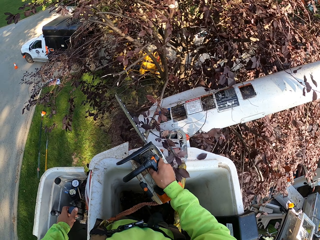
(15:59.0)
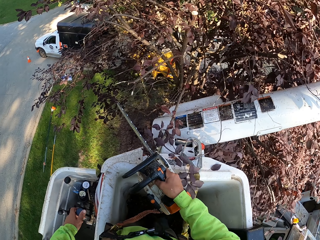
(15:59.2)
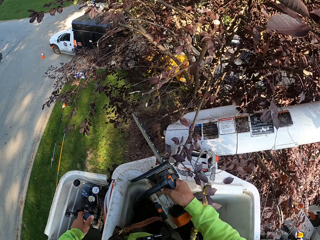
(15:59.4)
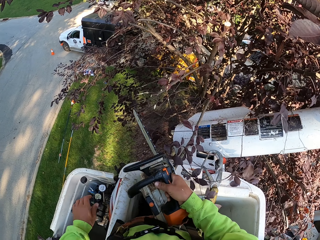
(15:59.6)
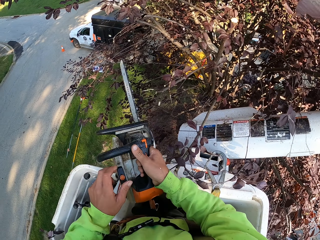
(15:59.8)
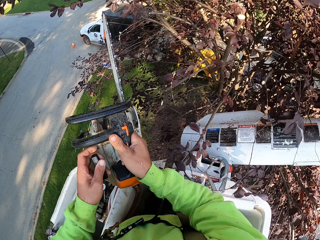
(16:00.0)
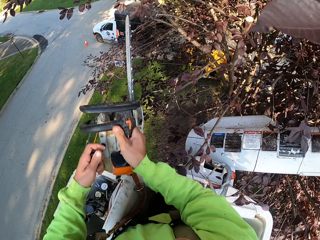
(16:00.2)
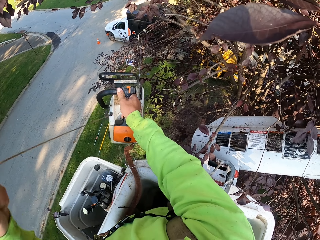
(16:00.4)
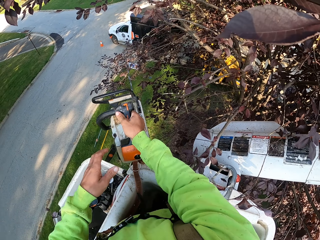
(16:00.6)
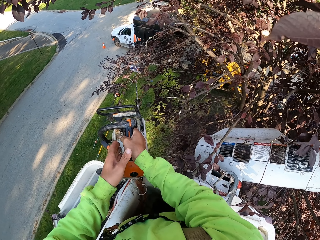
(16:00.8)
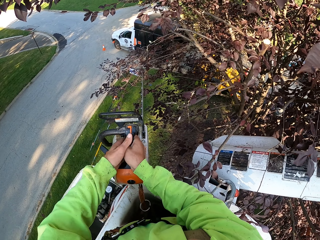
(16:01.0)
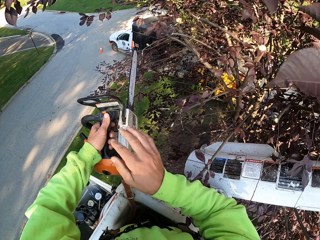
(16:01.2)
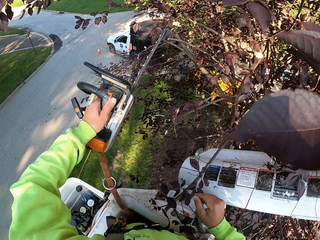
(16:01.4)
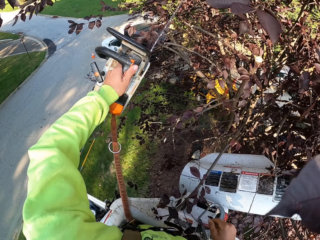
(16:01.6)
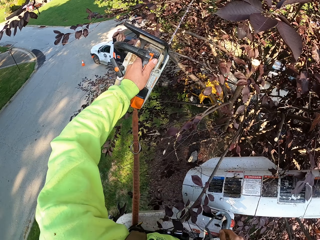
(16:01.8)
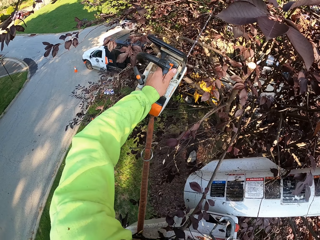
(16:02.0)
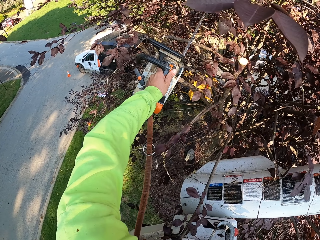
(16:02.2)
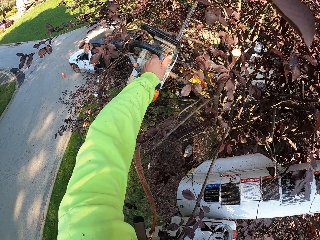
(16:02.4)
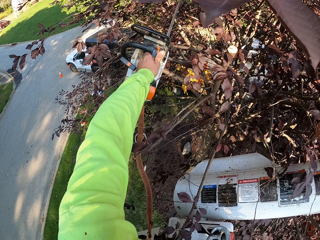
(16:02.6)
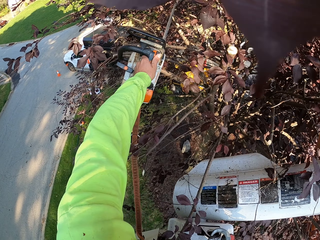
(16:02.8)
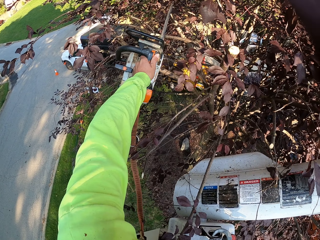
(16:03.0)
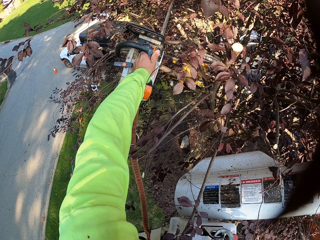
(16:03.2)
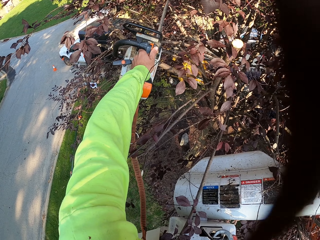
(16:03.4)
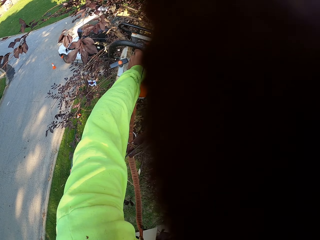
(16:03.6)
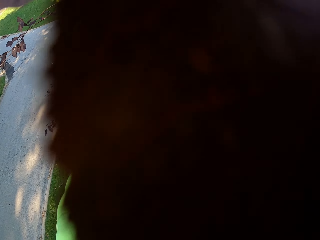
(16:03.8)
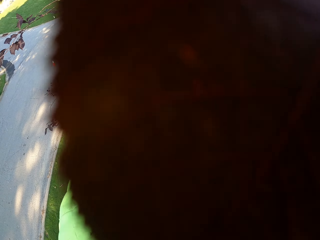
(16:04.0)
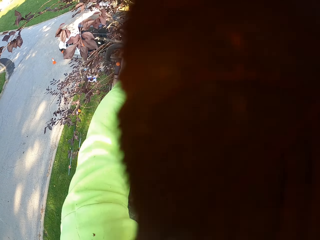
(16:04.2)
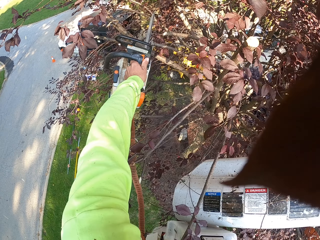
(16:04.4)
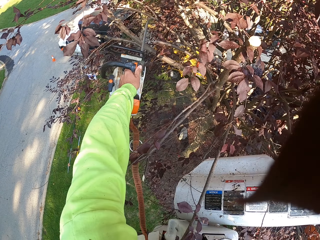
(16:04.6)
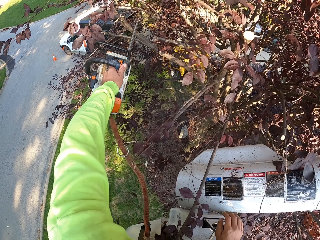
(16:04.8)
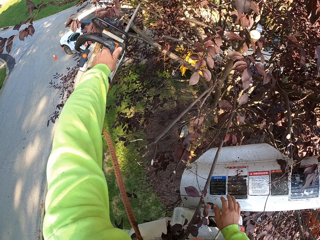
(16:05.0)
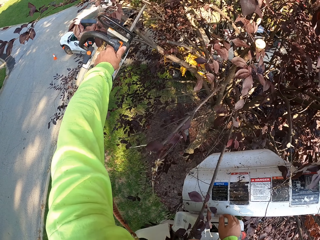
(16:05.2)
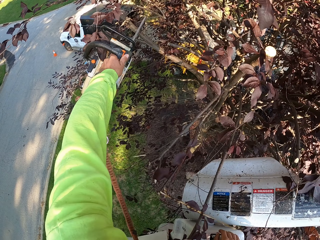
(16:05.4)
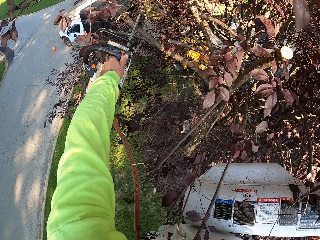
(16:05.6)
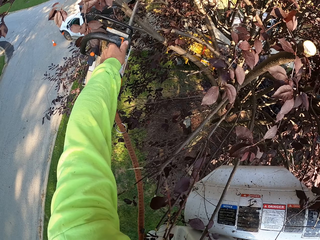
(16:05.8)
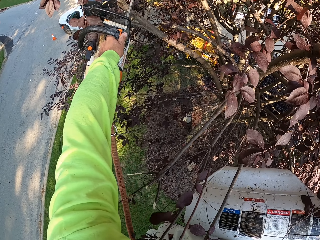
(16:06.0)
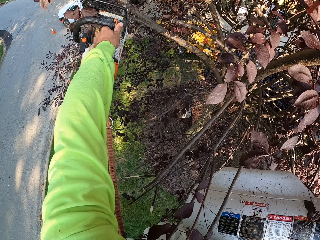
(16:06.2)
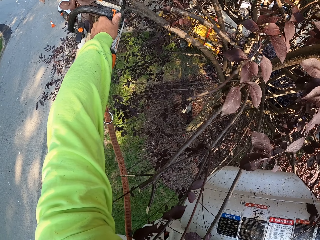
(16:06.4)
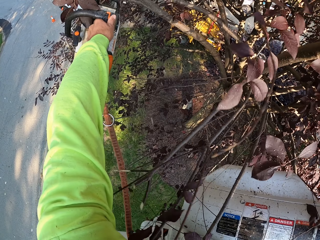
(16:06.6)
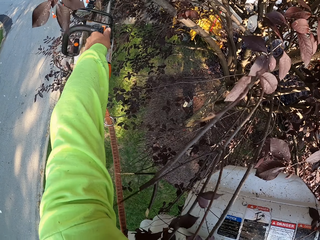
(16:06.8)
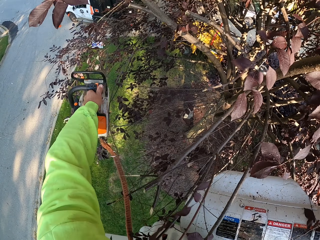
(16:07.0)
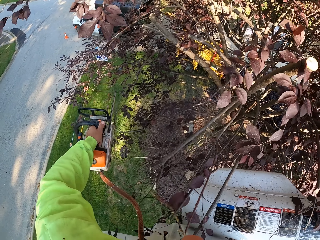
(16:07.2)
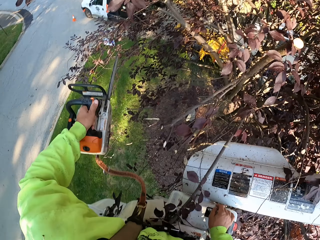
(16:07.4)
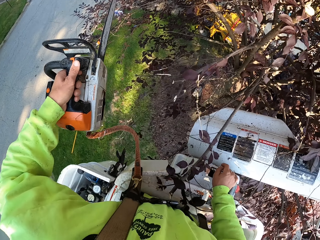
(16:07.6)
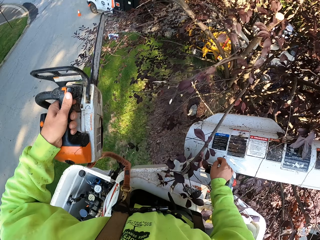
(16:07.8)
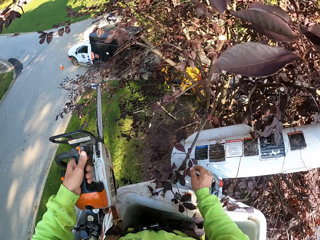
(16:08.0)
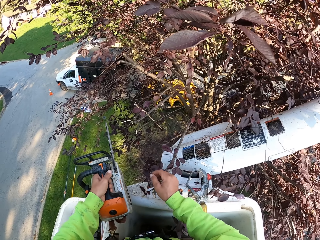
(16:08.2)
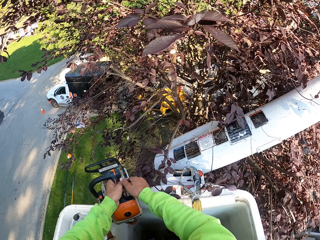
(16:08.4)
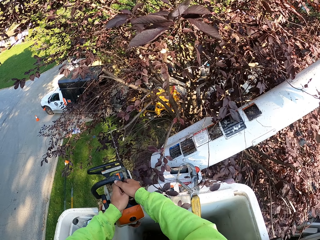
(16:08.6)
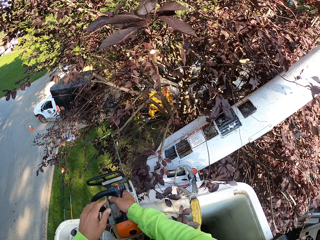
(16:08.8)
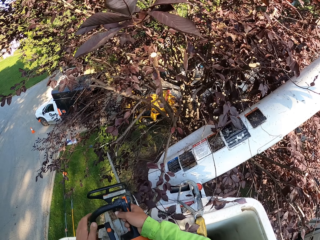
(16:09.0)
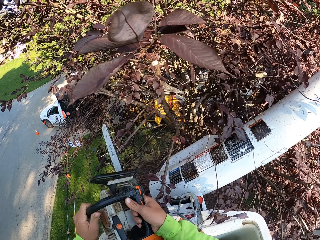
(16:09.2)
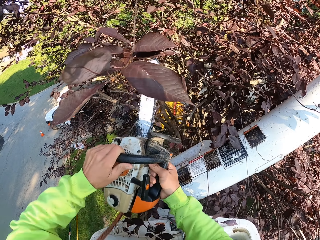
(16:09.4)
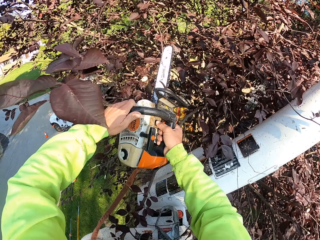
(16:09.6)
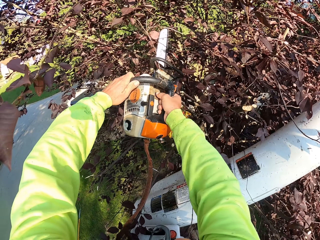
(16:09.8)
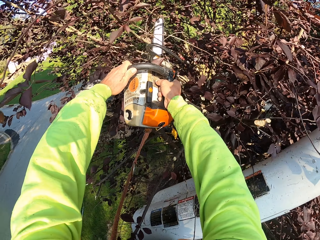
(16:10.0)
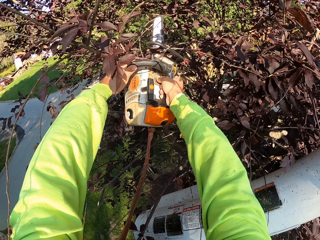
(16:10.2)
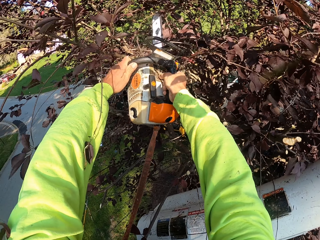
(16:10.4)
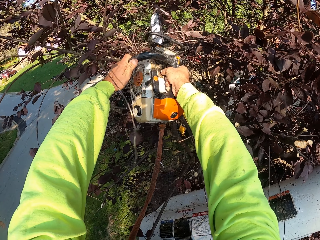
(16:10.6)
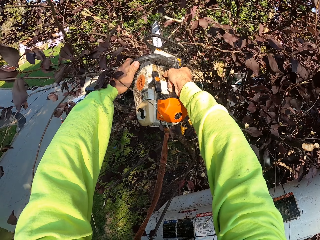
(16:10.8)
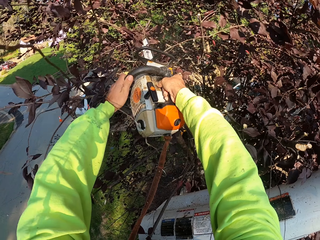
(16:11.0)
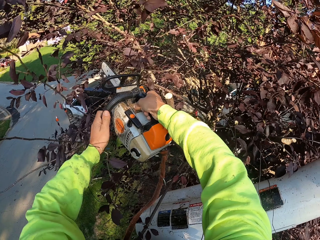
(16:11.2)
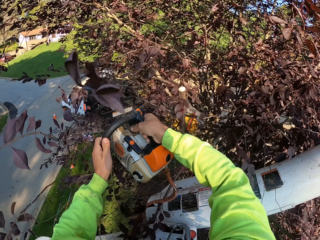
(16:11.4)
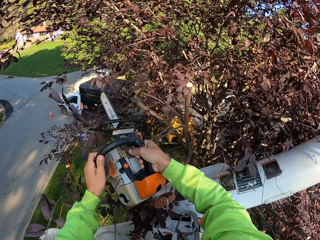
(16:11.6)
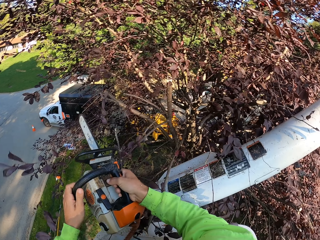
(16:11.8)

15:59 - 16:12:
The camera wearer turns on the engine of the chainsaw with his left hand. He passes the chainsaw to his left hand from his right hand. He cuts a tree branch with the chainsaw in his left hand. He cuts a tree branch again. He passes the chainsaw to his right hand. He holds the chainsaw with his hands. He cuts down some tree branches with the chainsaw in his hands.

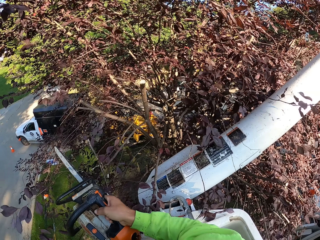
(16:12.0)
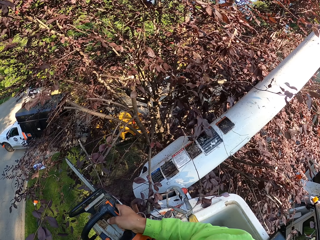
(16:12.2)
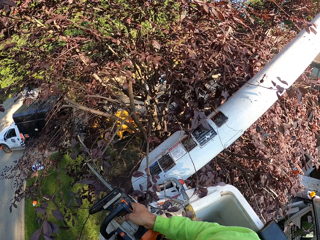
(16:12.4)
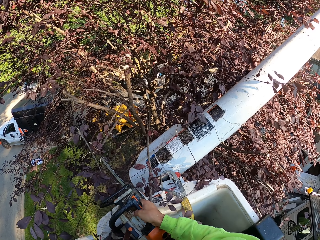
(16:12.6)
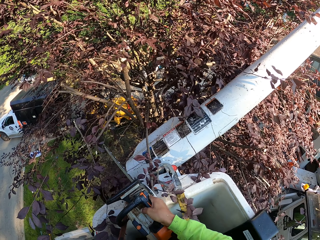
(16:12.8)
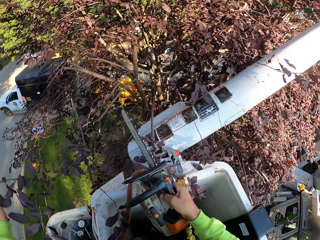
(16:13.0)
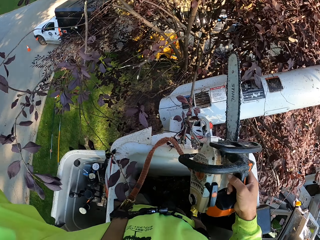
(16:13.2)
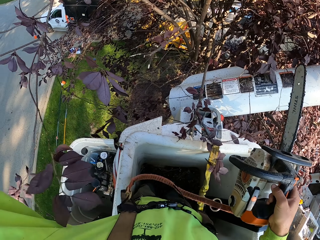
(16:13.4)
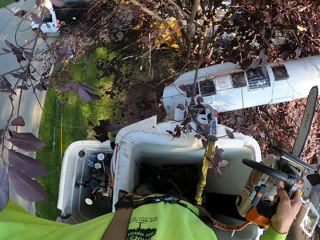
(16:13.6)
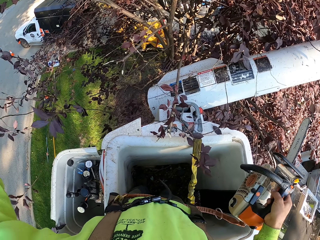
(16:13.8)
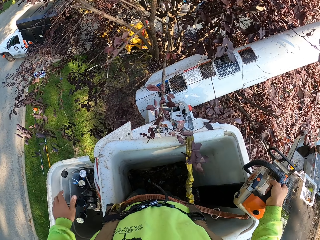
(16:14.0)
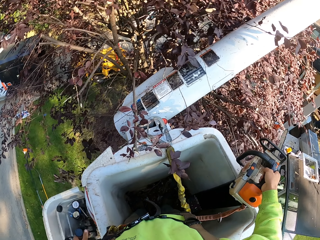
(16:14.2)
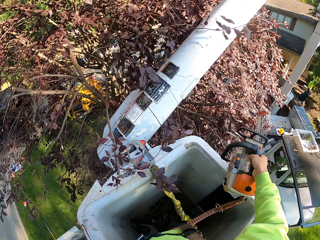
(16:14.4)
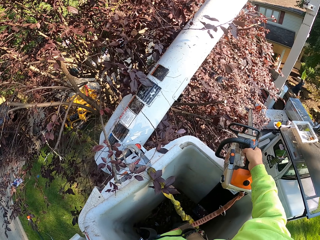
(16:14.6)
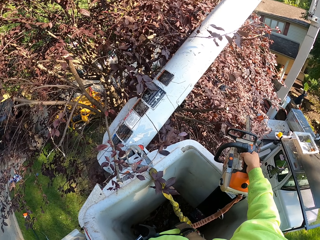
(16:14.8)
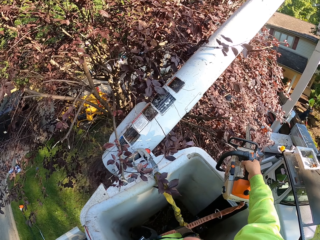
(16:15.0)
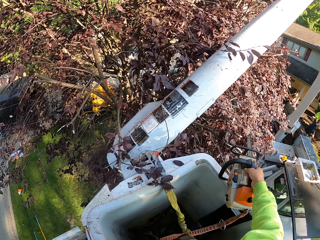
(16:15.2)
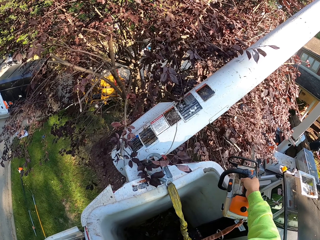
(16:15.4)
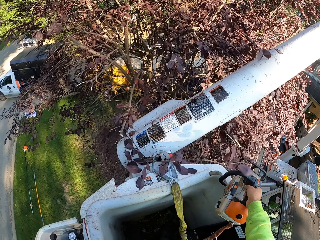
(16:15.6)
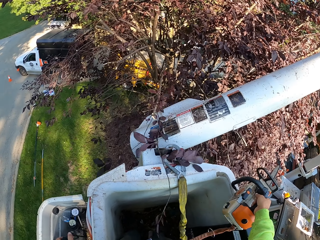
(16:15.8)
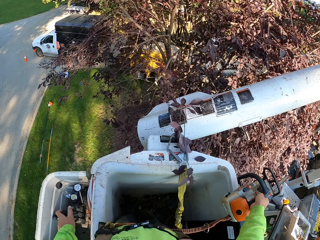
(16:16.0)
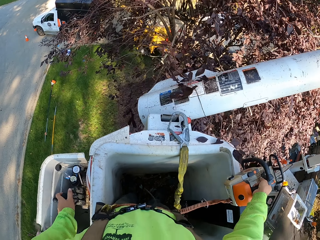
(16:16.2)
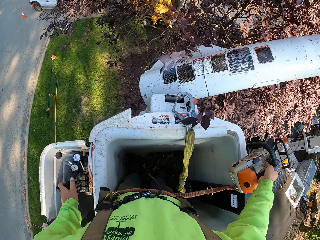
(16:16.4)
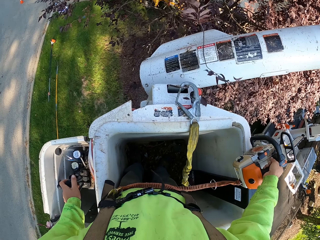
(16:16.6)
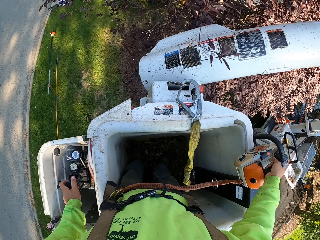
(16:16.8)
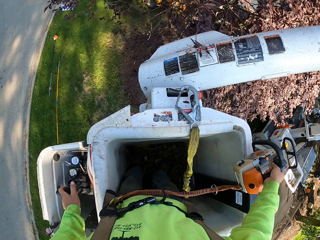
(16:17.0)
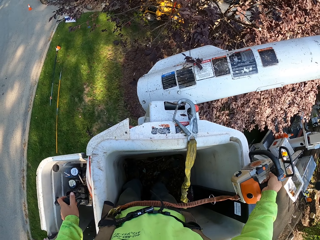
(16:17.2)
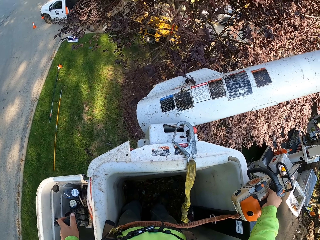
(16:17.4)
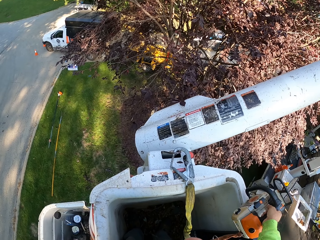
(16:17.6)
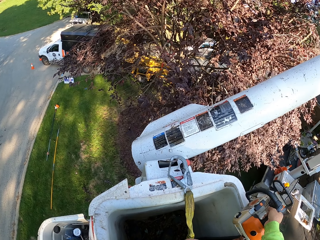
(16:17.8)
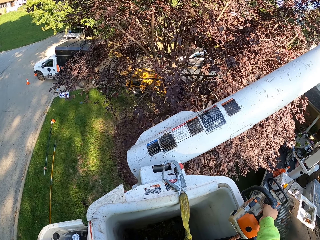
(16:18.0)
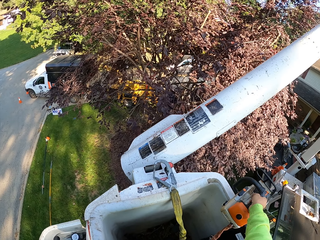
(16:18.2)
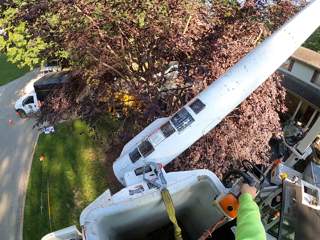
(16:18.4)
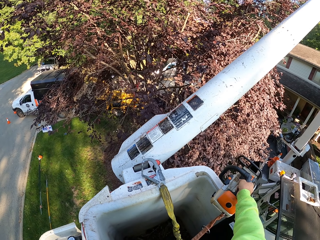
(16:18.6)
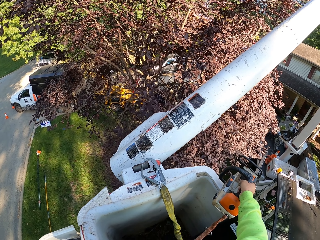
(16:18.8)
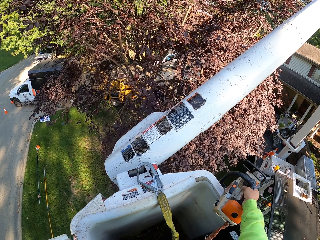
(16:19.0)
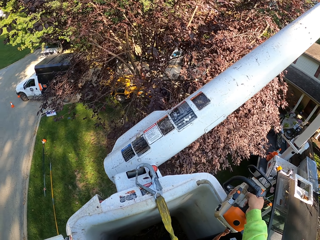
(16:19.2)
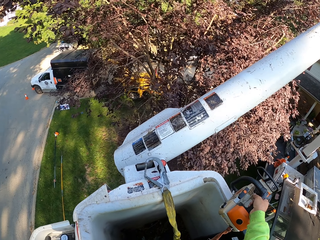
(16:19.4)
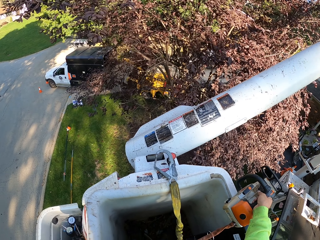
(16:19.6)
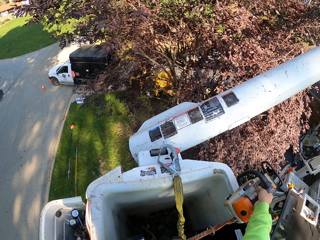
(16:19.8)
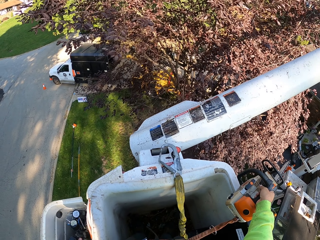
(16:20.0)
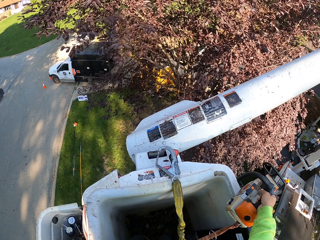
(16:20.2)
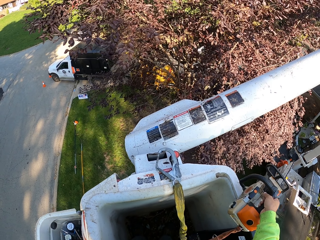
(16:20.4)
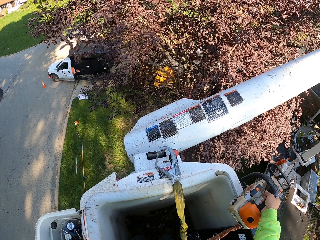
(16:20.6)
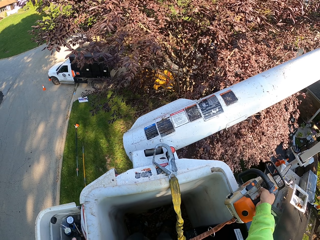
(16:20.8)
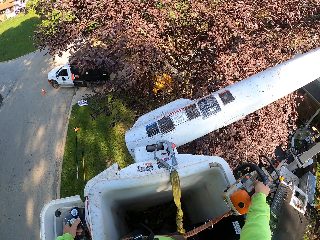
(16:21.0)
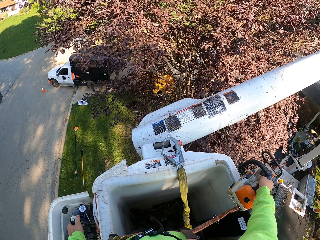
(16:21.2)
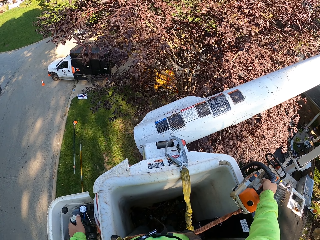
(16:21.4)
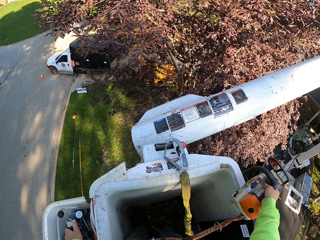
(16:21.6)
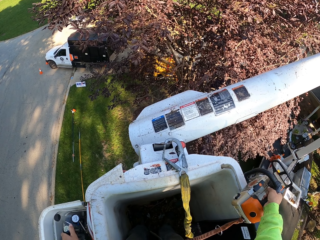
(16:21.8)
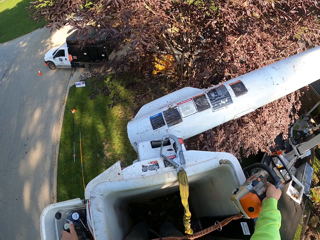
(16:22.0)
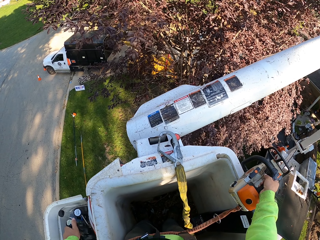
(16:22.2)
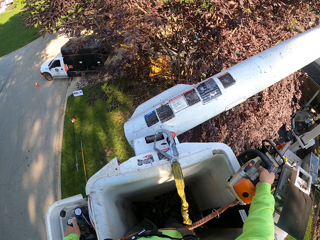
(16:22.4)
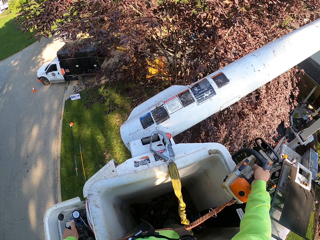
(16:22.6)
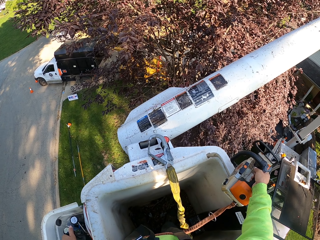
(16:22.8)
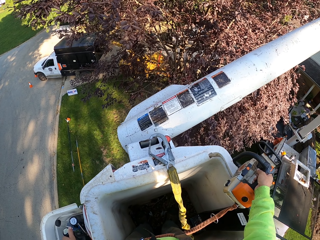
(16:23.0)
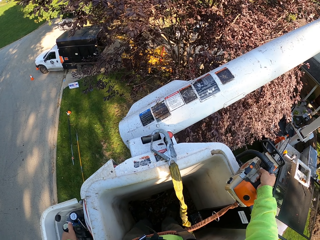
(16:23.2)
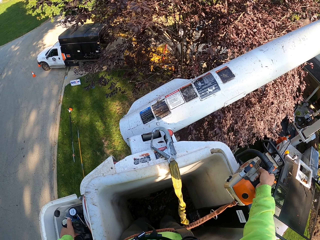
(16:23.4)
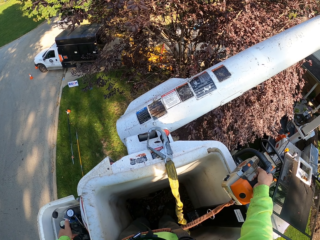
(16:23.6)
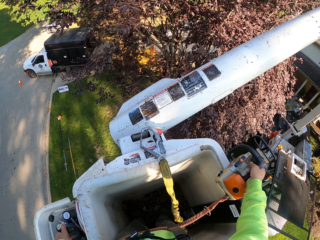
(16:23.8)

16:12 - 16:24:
The camera wearer holds a tree branch. He drops the tree branch on the ground with his left hand. He holds the gear lever. He drops the chainsaw on the edge of the crane with his right hand. The man gathers the leaves on the ground with a rake in his hands. The camera wearer operates the engine control of the crane with the gear in his left hand.
